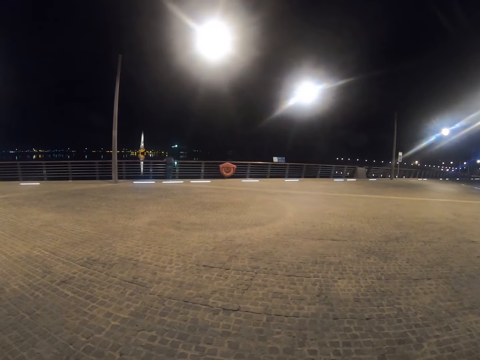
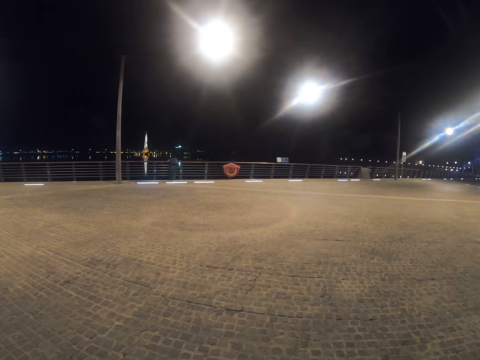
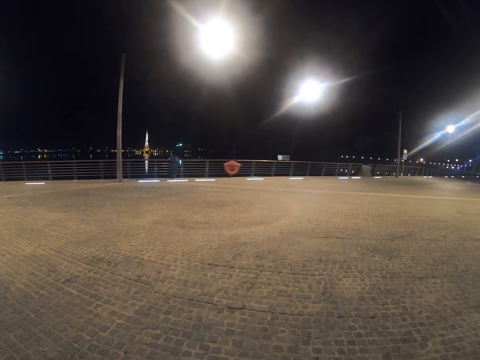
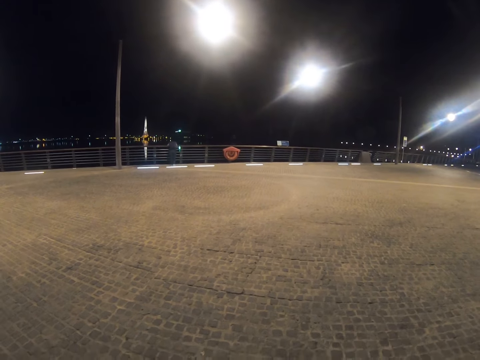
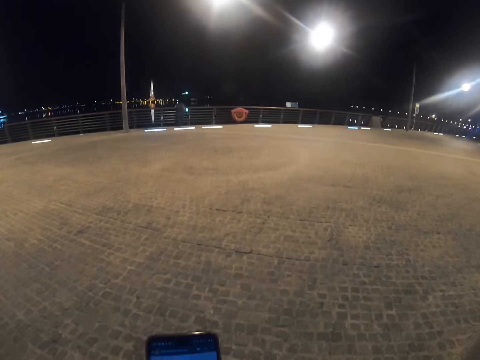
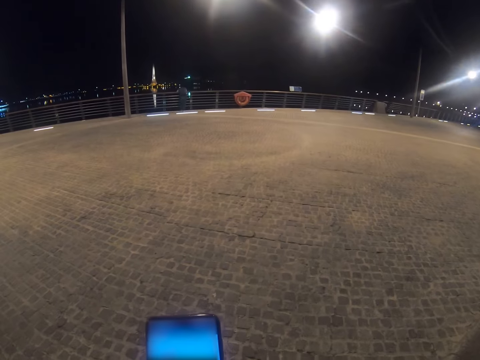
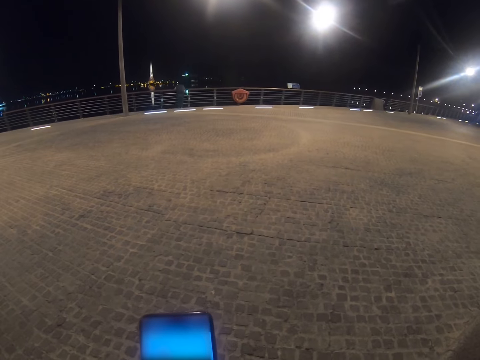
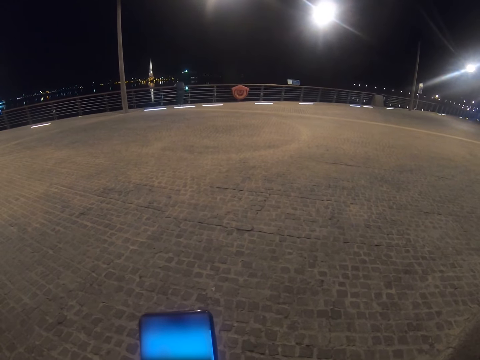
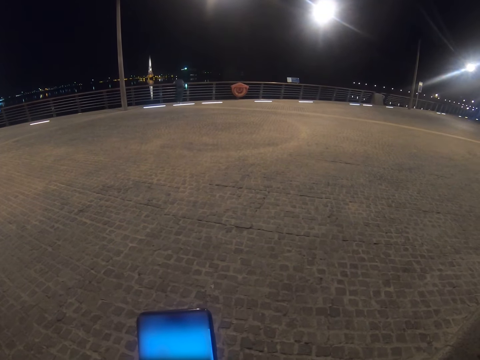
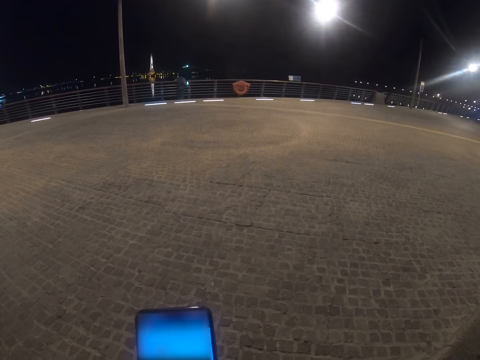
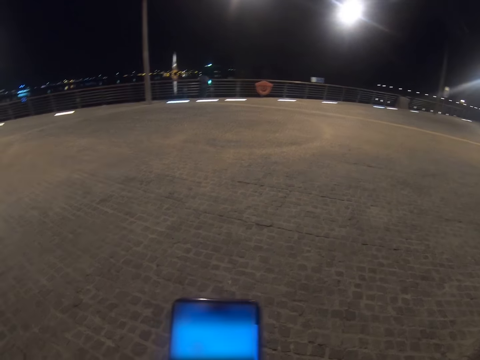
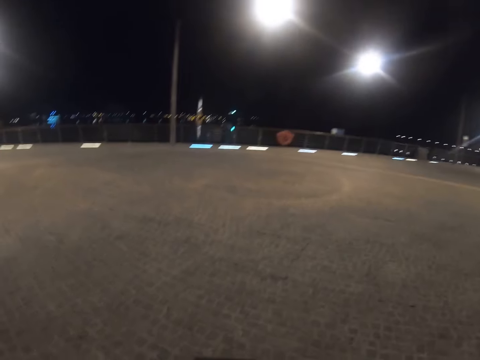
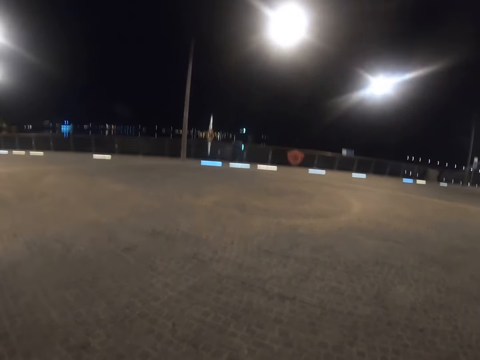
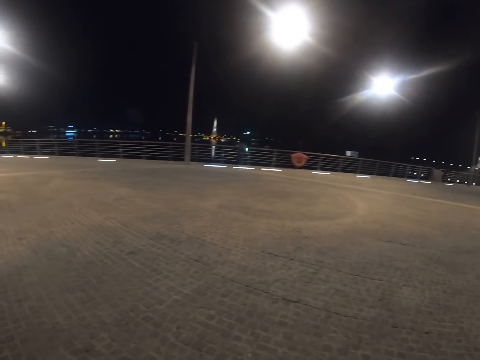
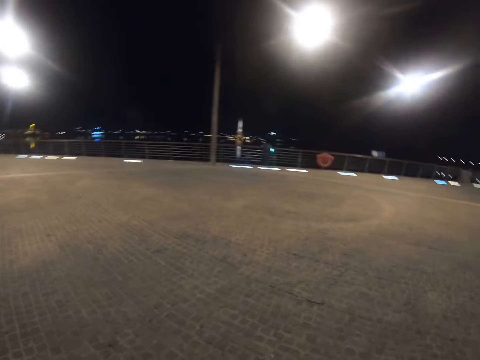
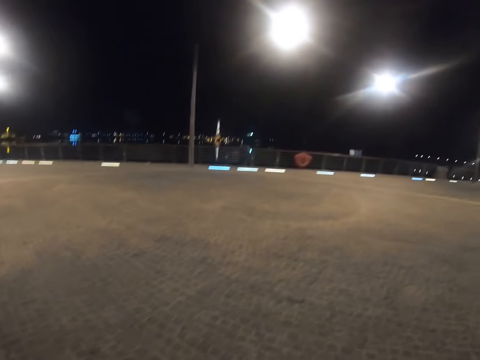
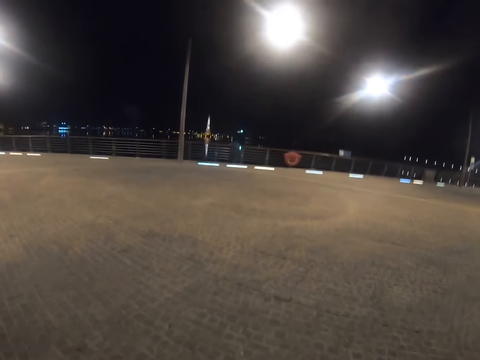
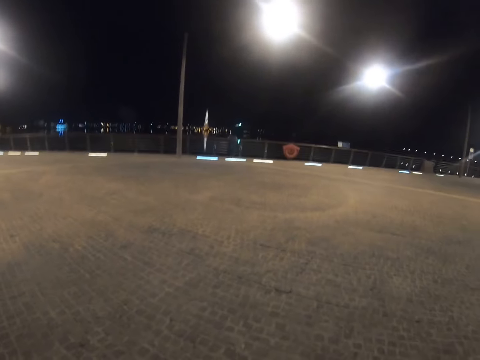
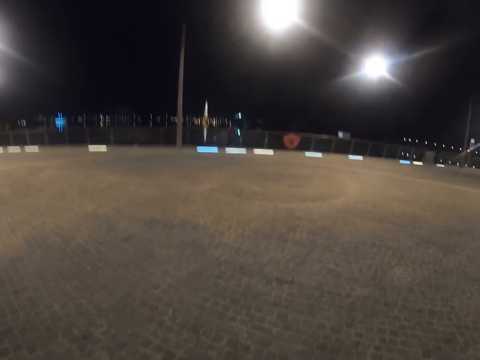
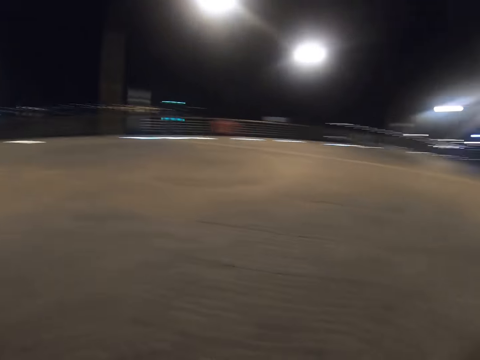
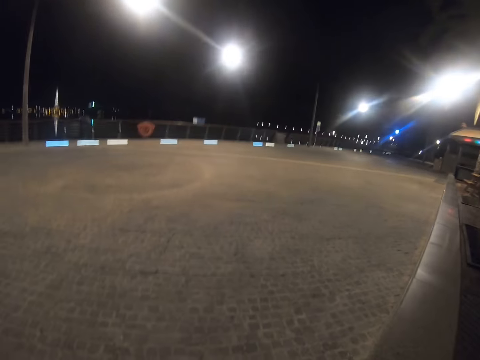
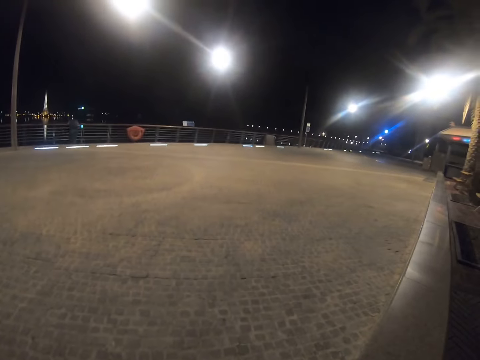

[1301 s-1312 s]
The camera wearer operates the phone. They look at the road.

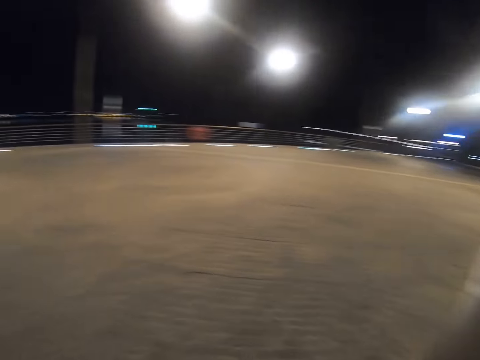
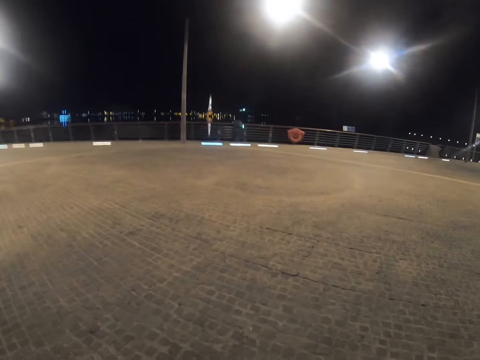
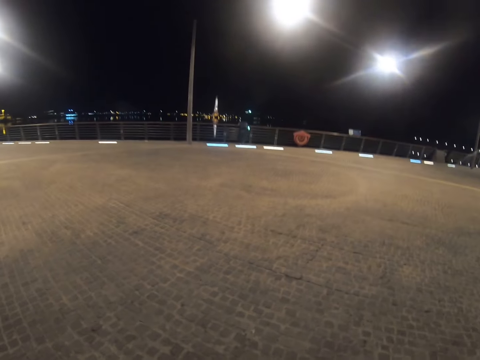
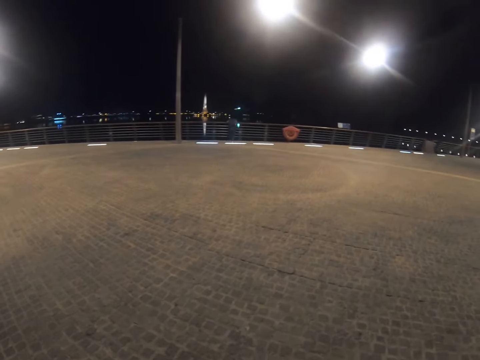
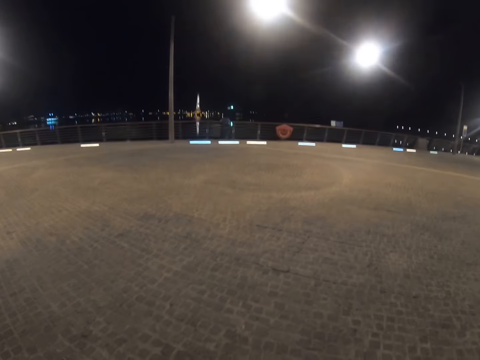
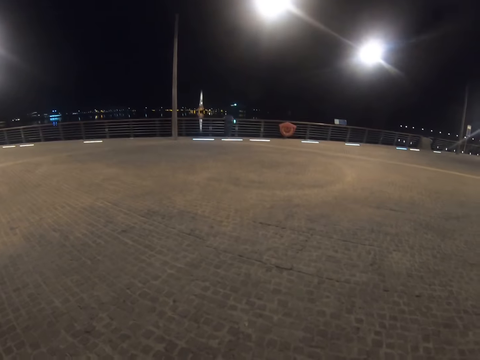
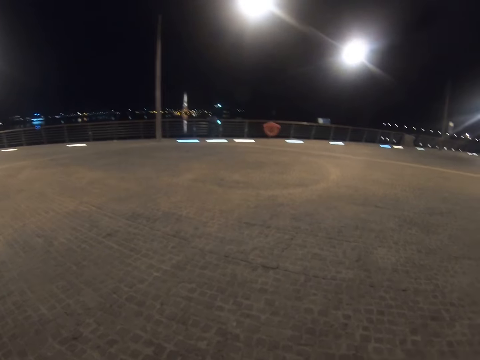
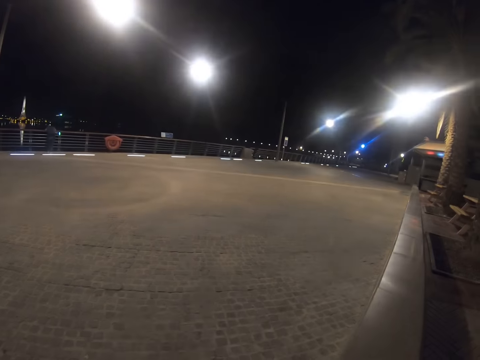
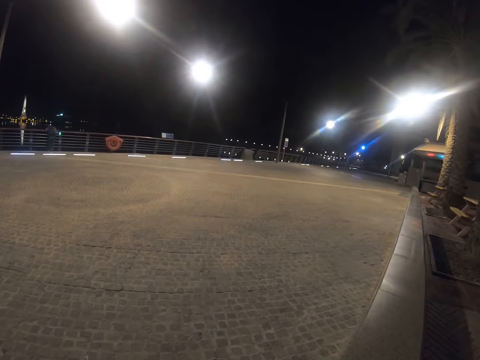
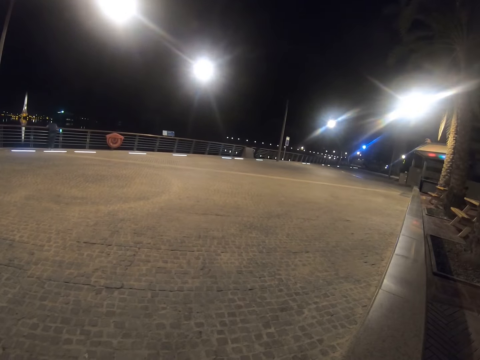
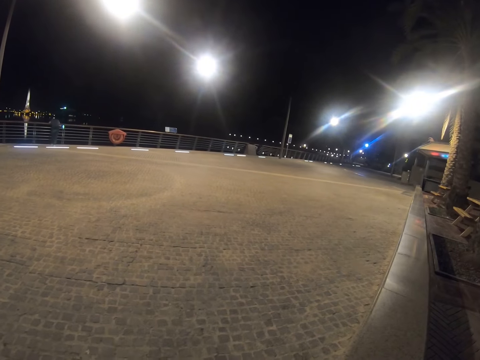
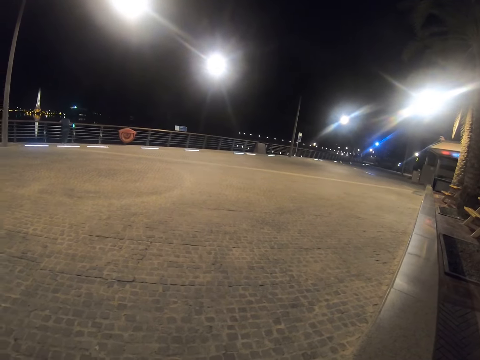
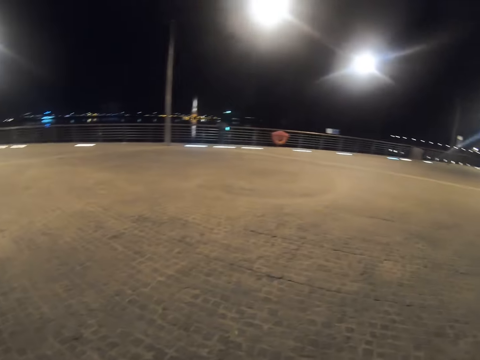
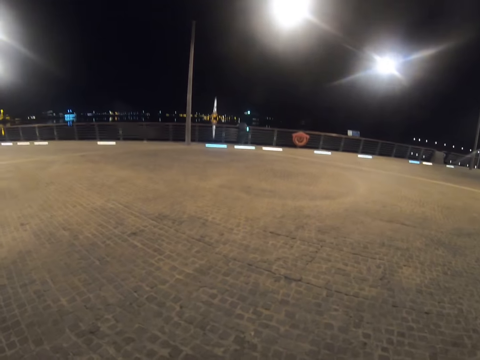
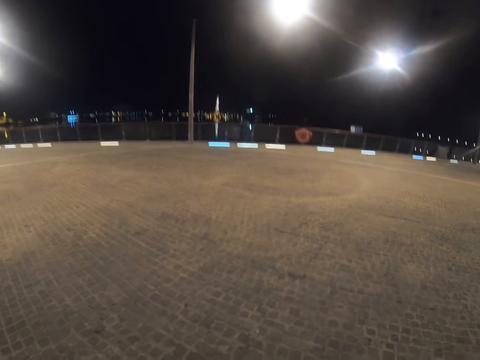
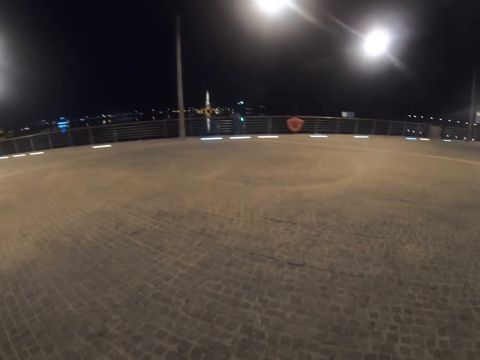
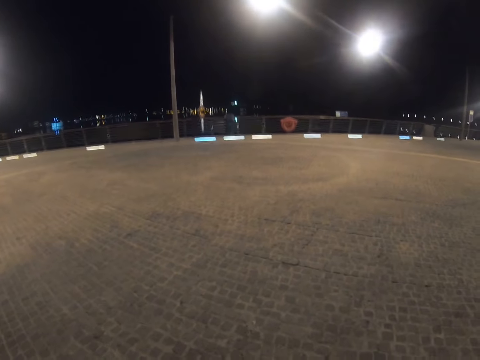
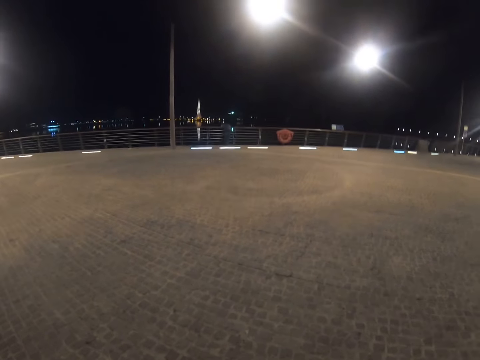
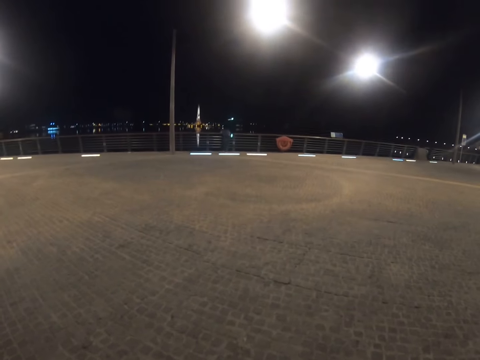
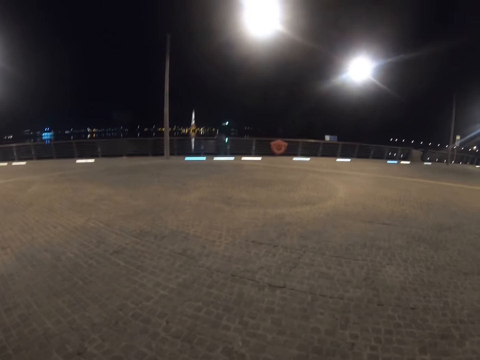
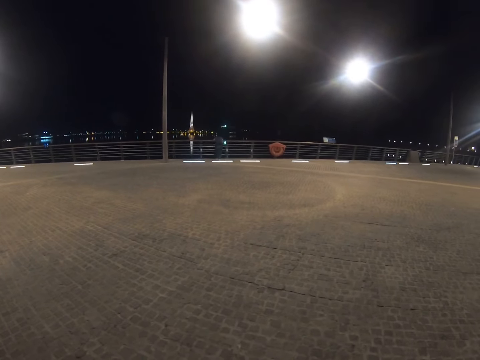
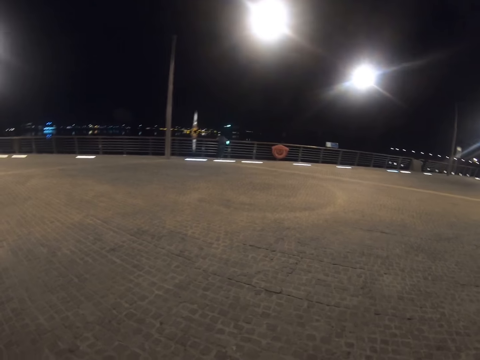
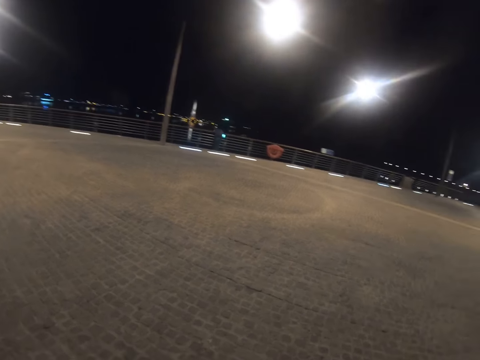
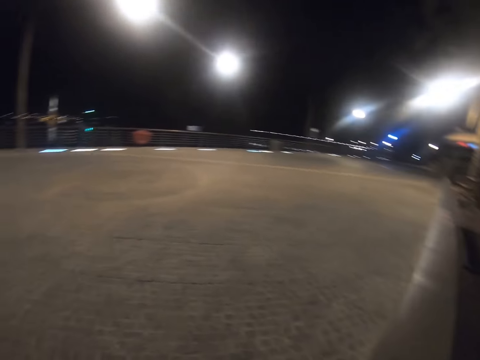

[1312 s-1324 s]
The camera wearer stares at the road.

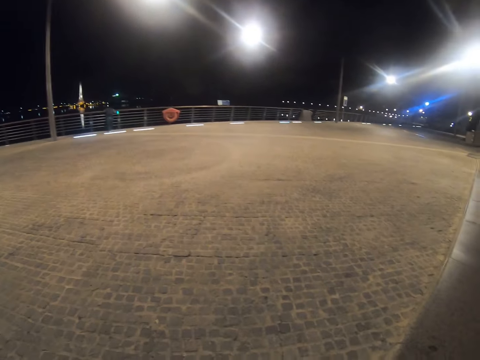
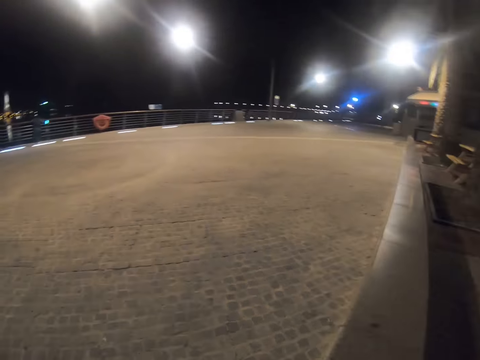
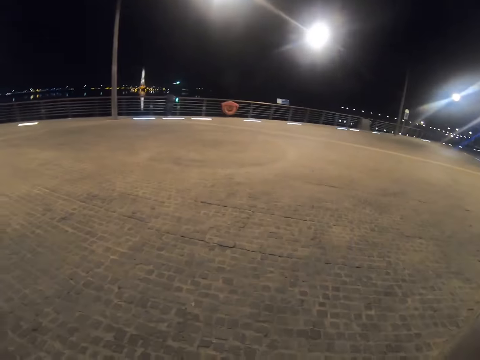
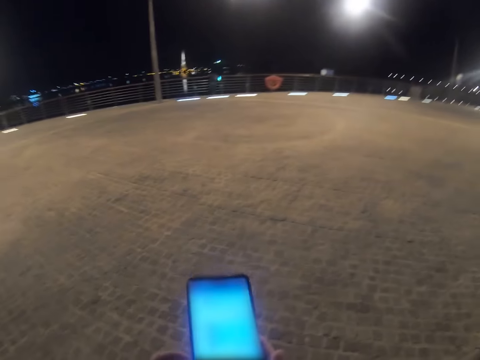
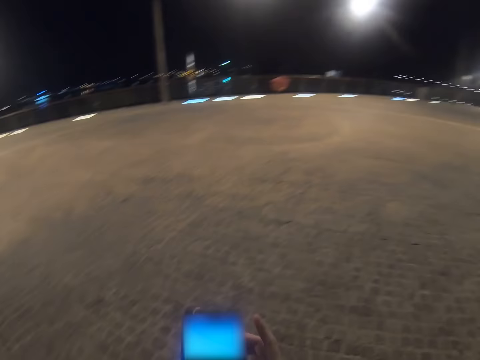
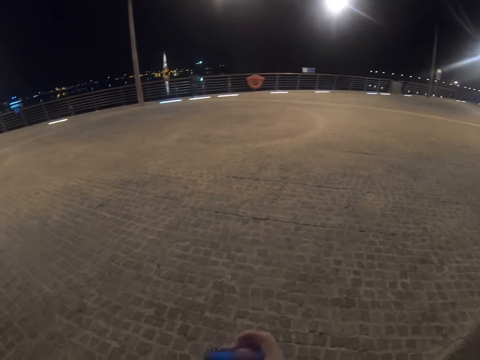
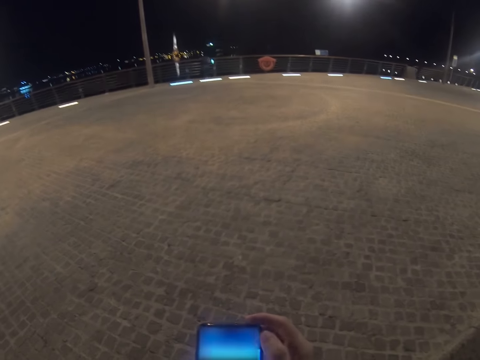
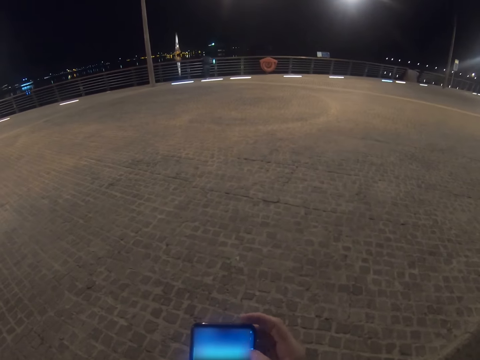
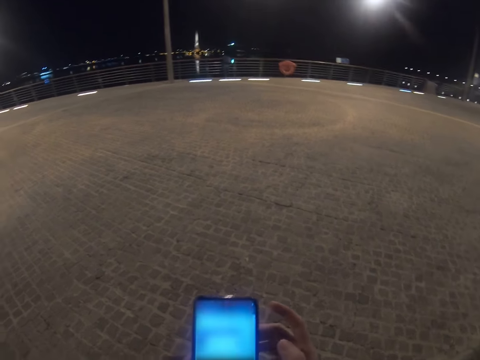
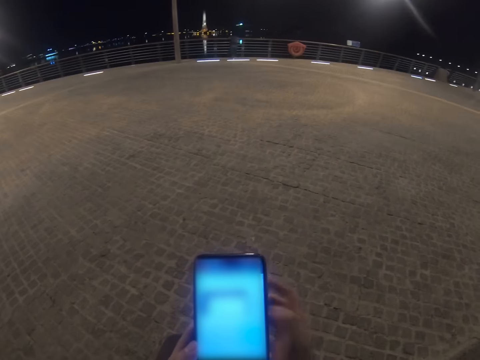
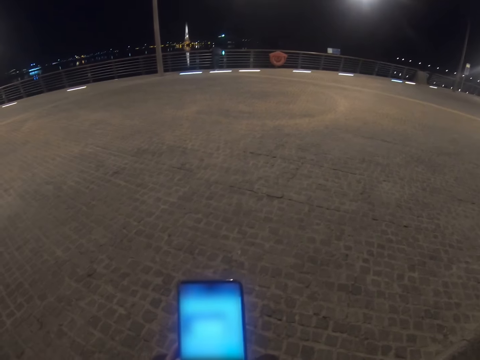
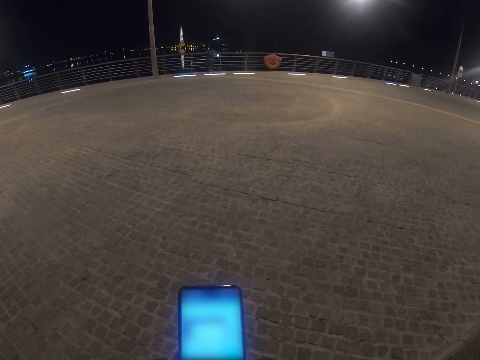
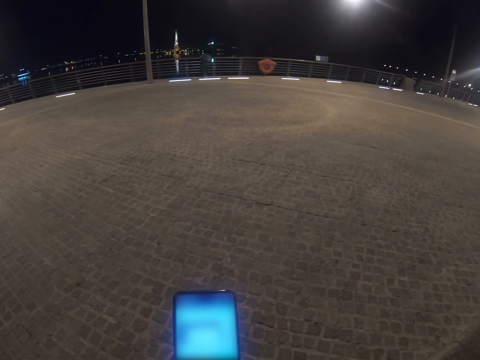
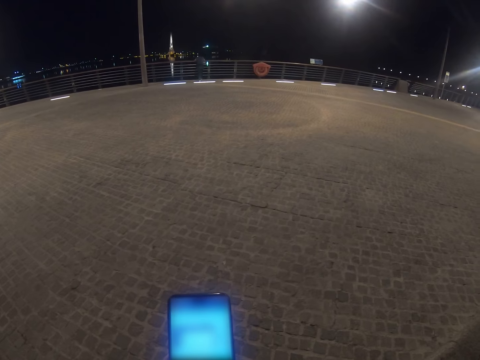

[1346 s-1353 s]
The camera wearer scrolls the phone.
